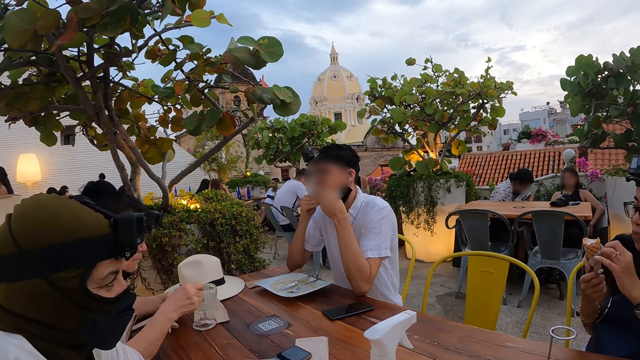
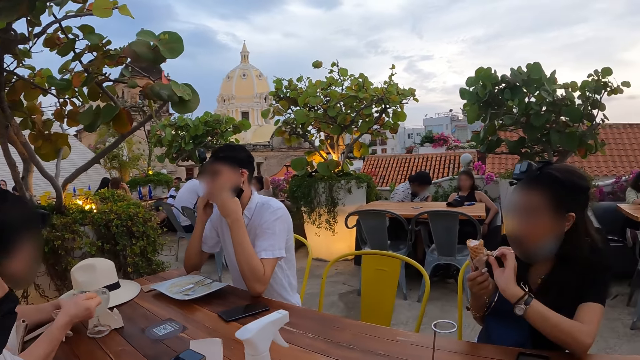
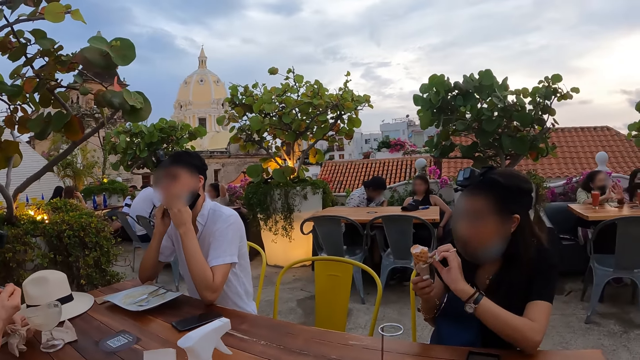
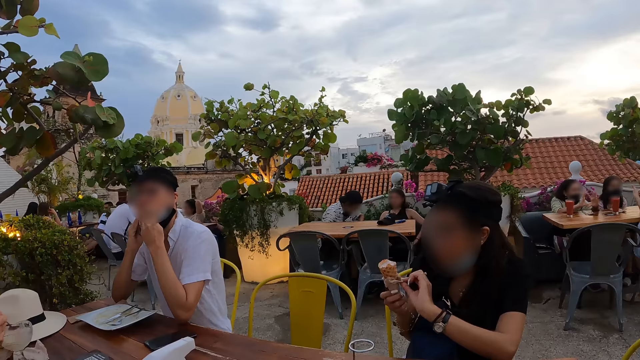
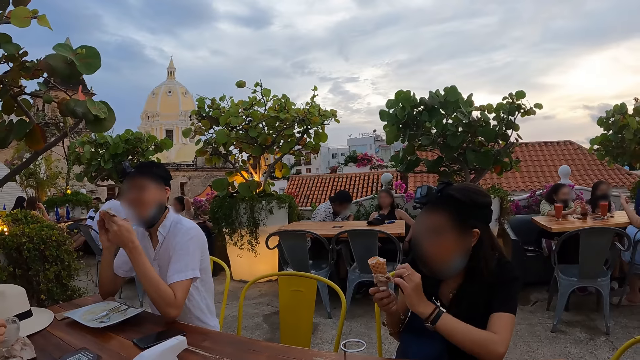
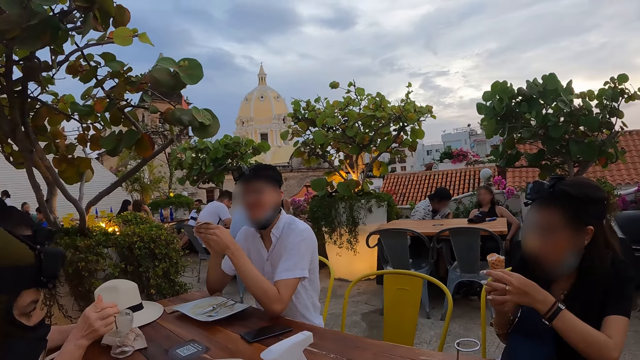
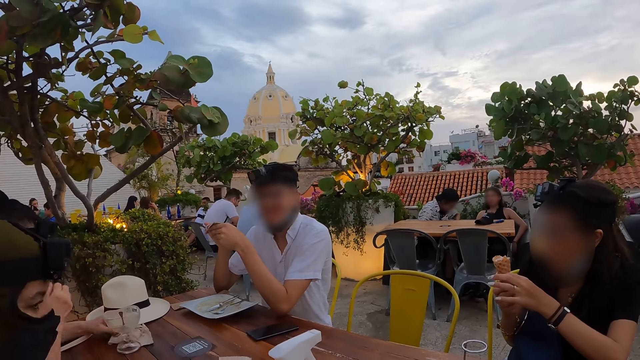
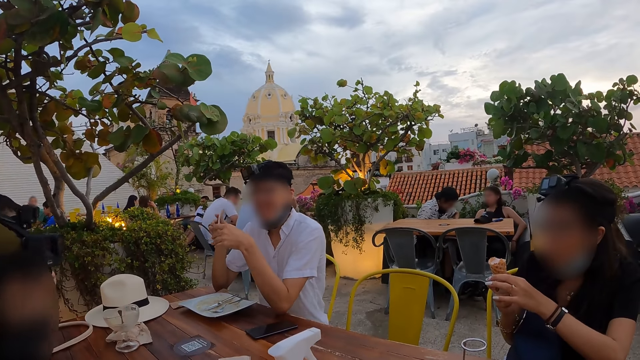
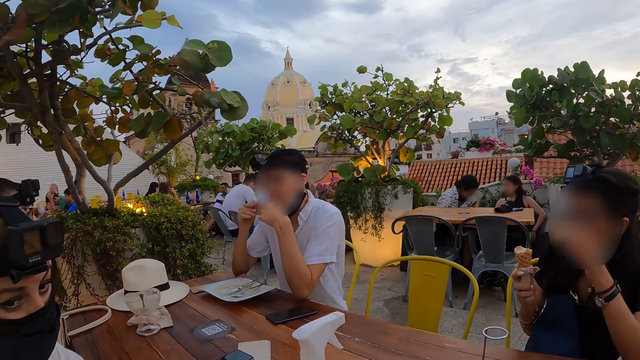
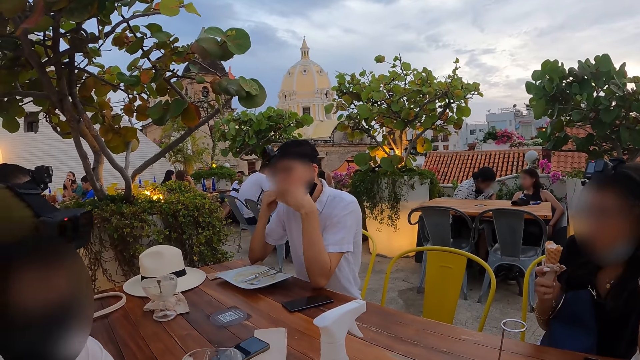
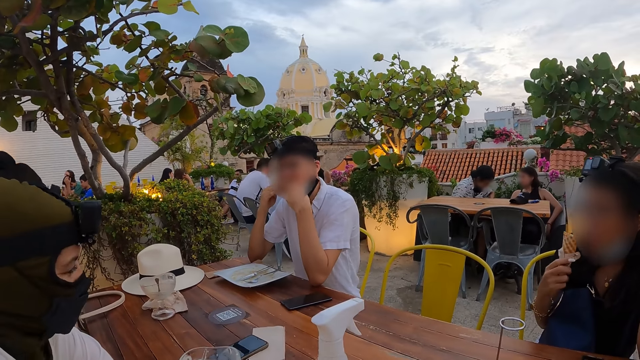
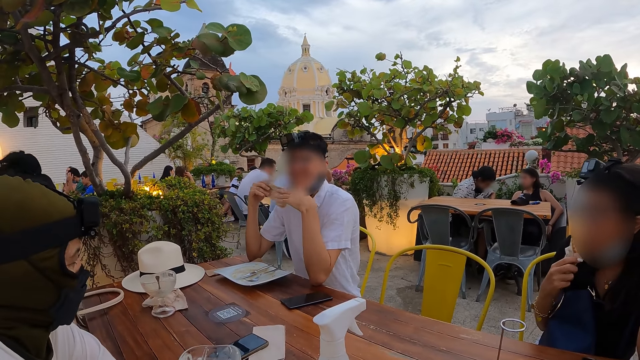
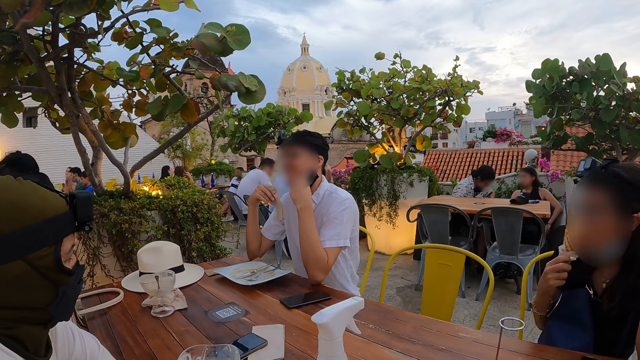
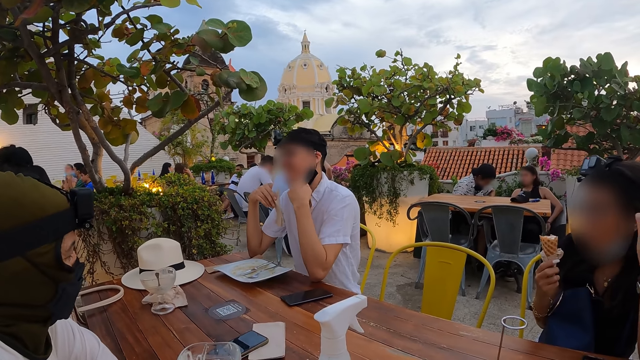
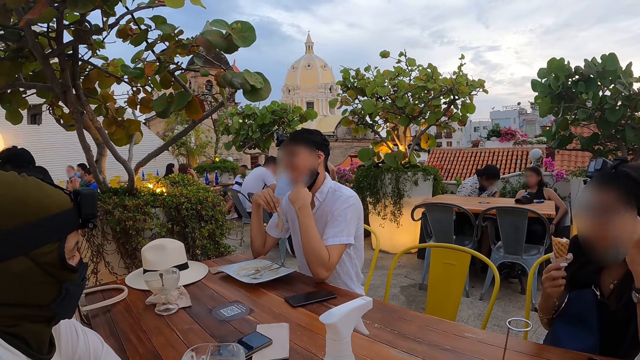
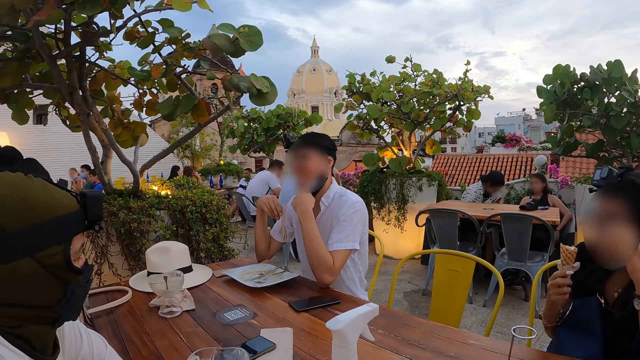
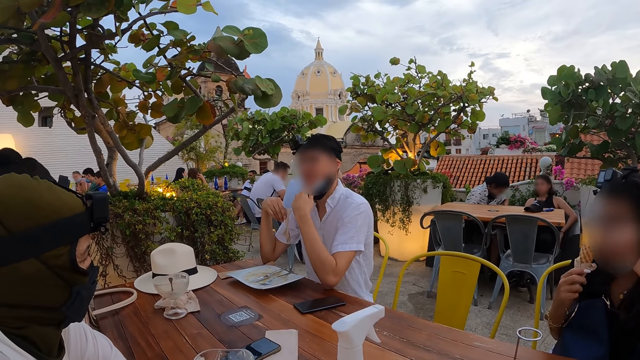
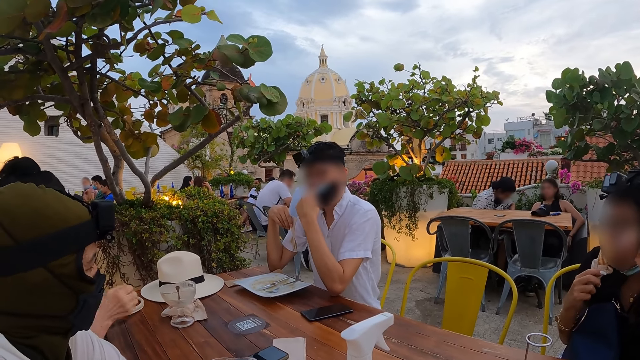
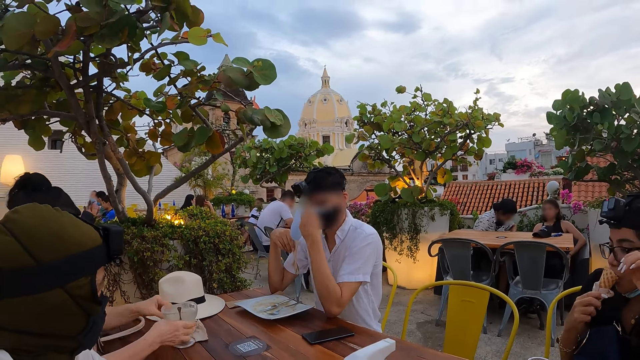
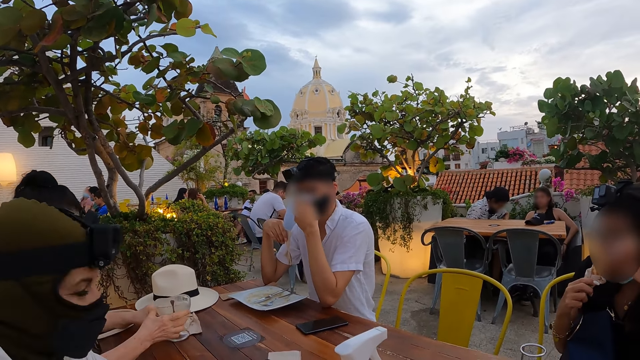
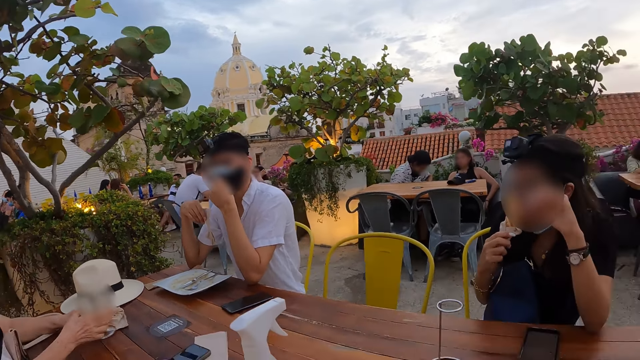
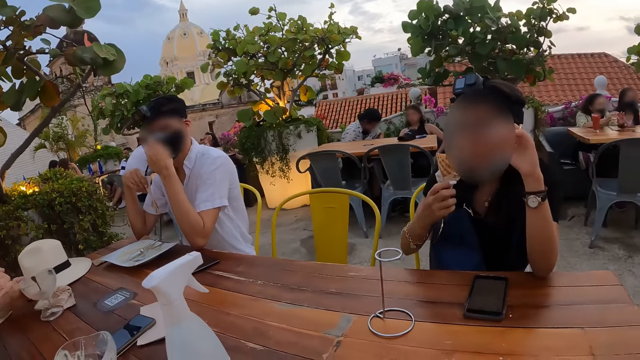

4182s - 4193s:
The third woman serves ice cream from the cup on the table with the spoon in her right hand. The third woman eats ice cream from the cup on the table with the spoon in her right hand. The man wipes his mouth with a napkin with both hands. The third woman drops the spoon in the cup on the table with her right hand. The first woman eats the cone waffle with her right hand. The man adjusts a face mask on his face with his left hand.

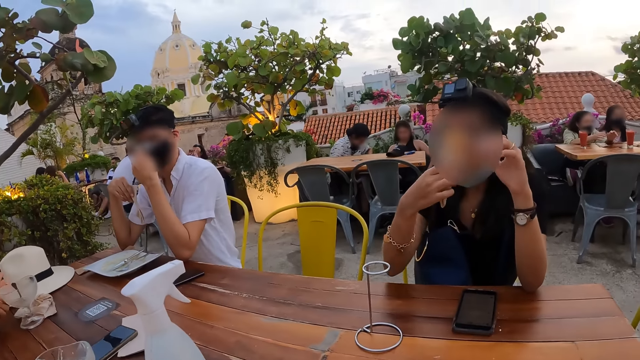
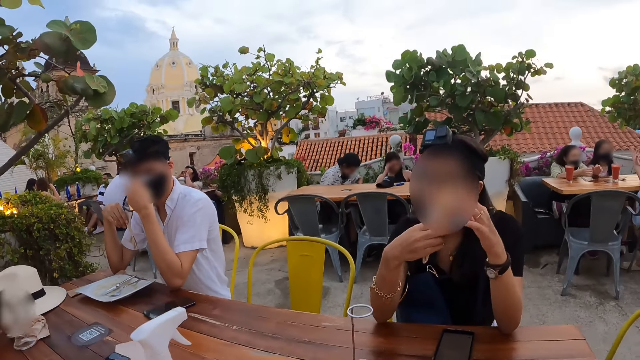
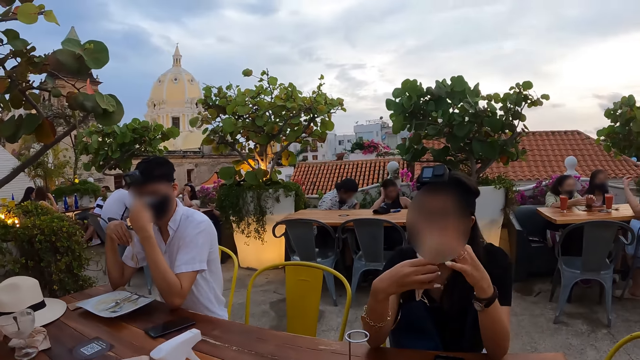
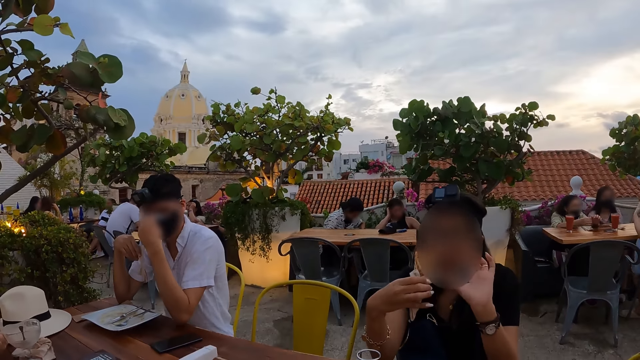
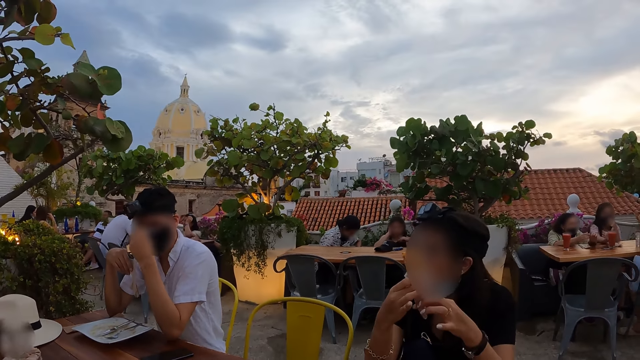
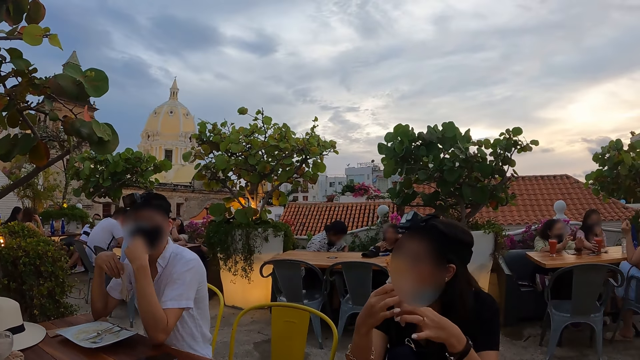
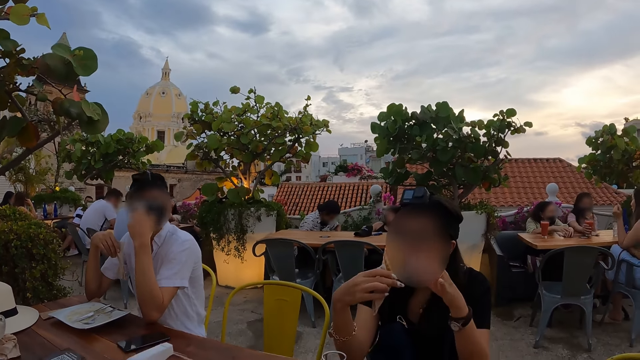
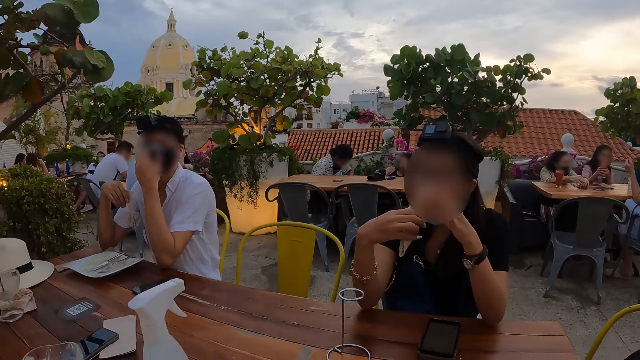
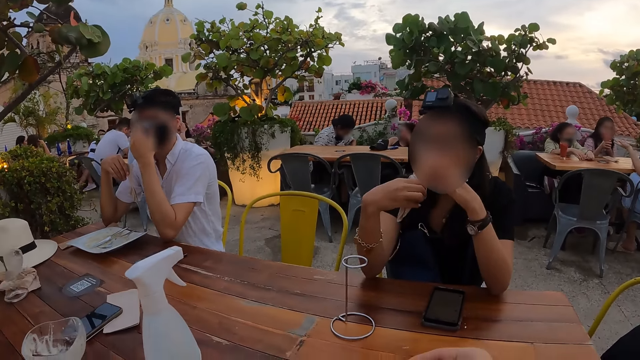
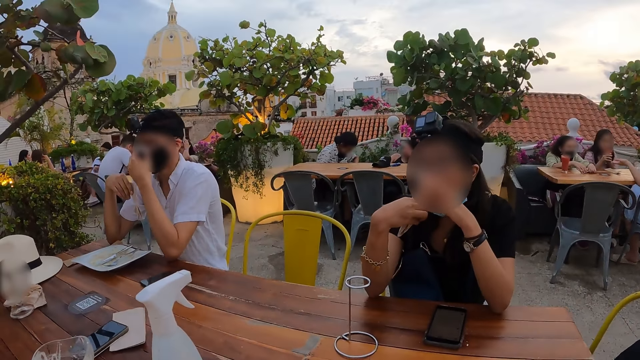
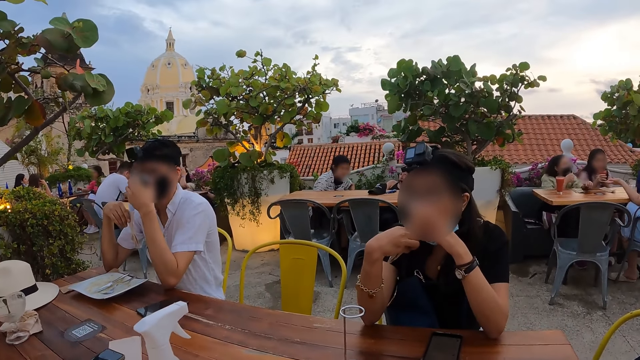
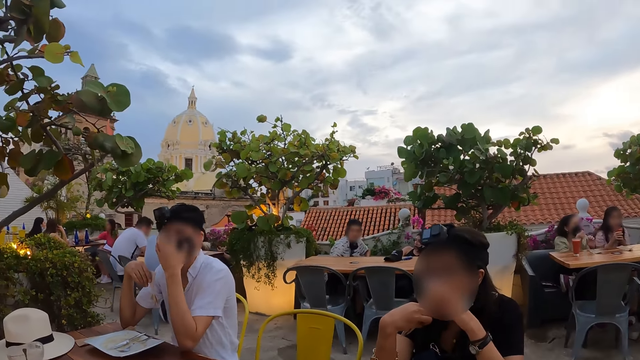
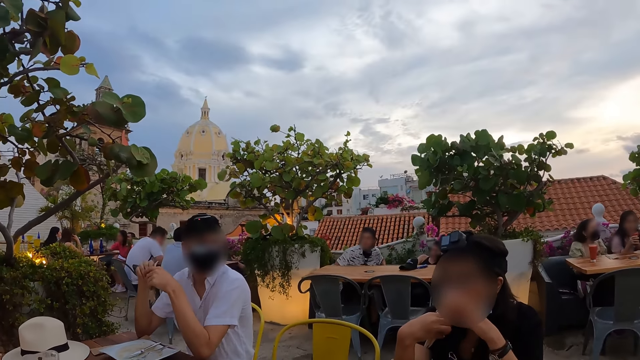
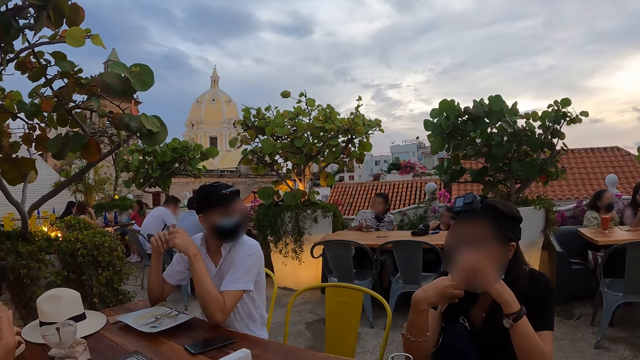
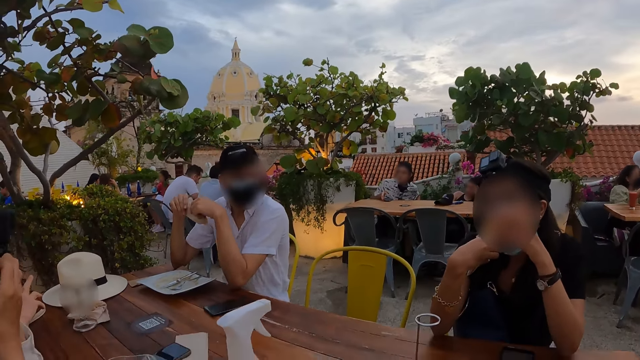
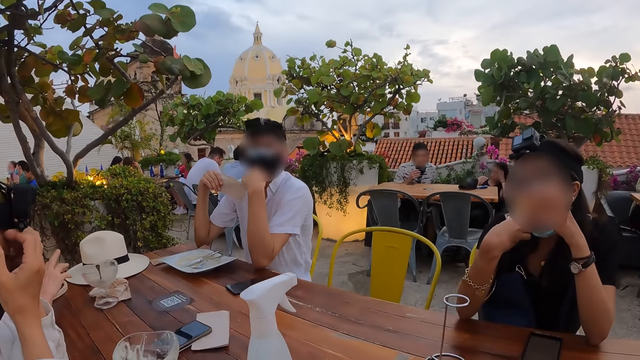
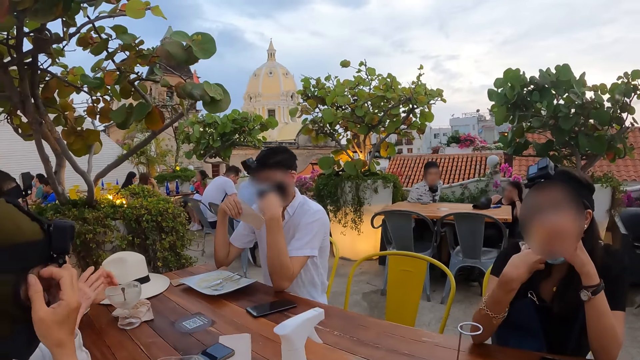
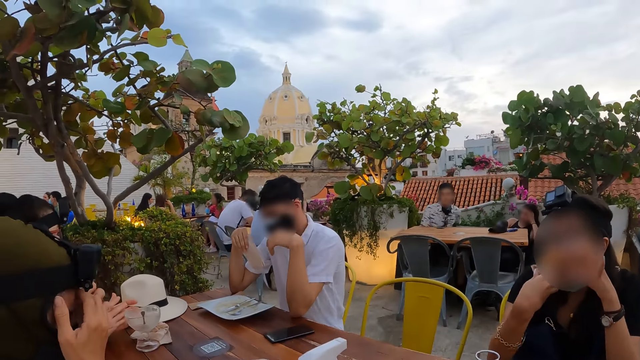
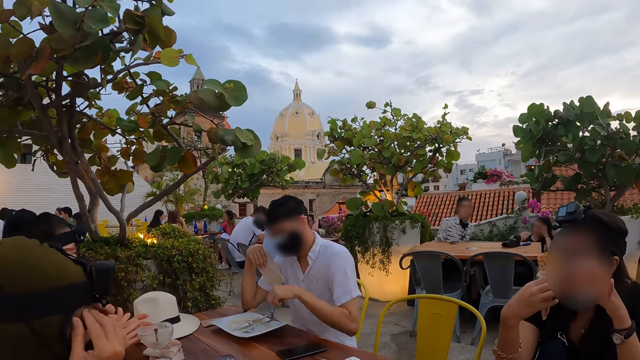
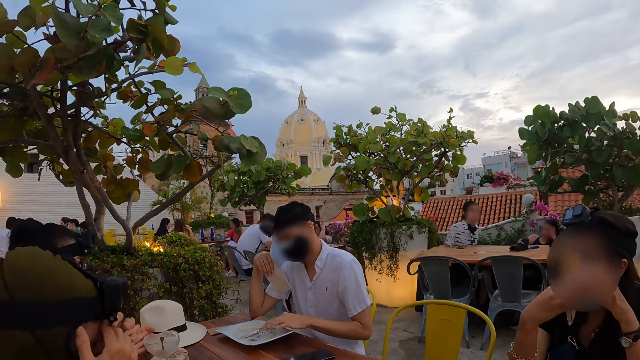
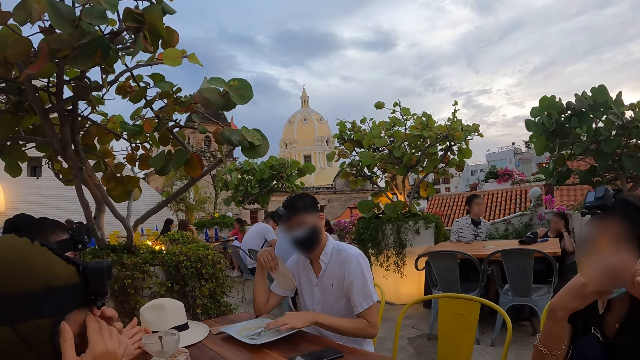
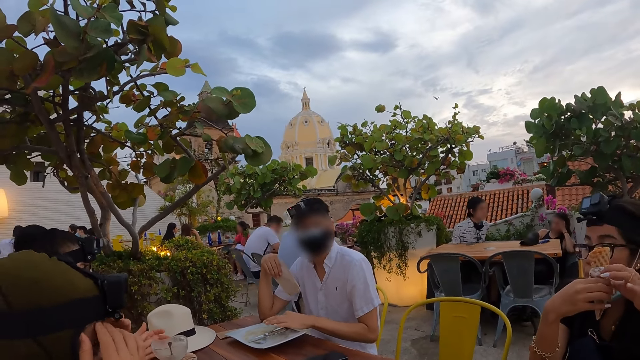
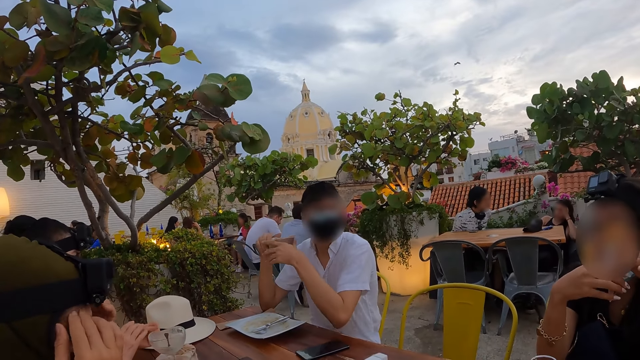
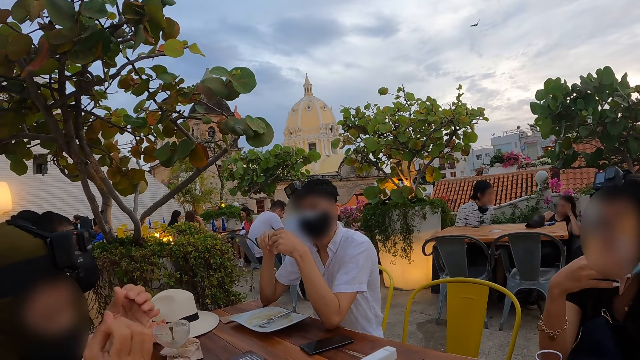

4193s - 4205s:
The first woman eats the cone waffle with both hands. The man adjusts the fork and knife on the plate on the table with his left hand.
